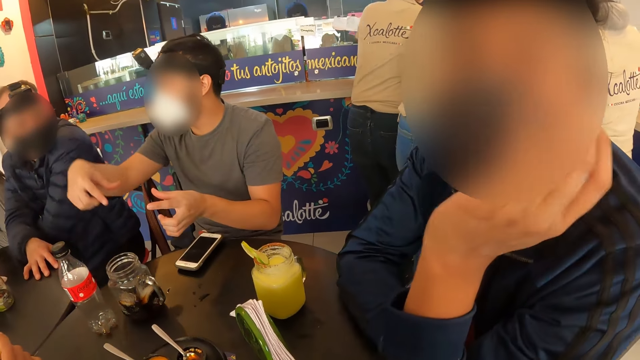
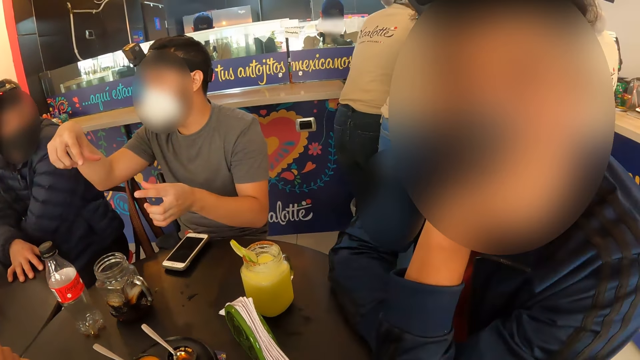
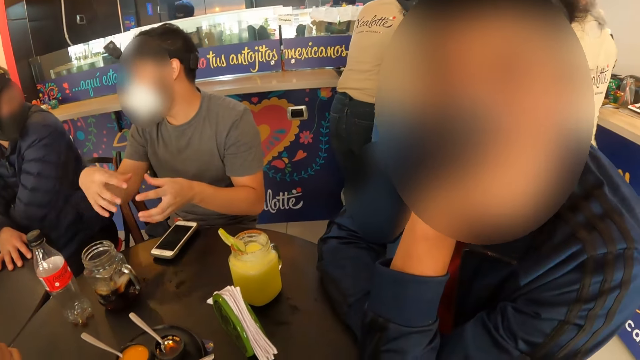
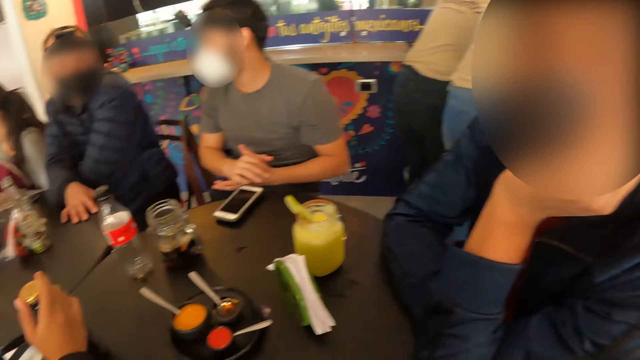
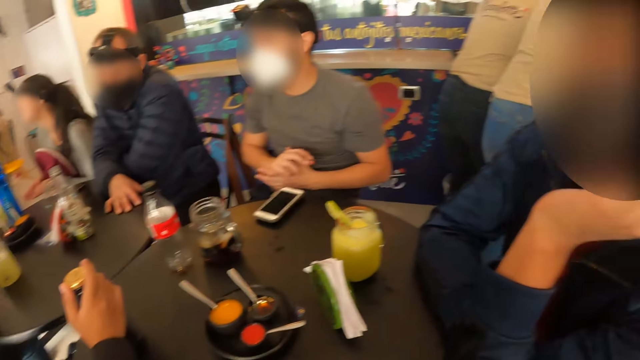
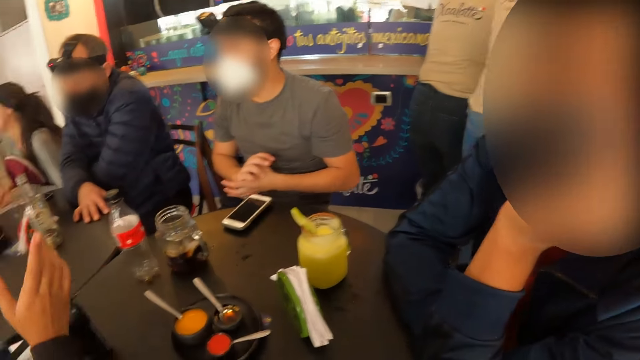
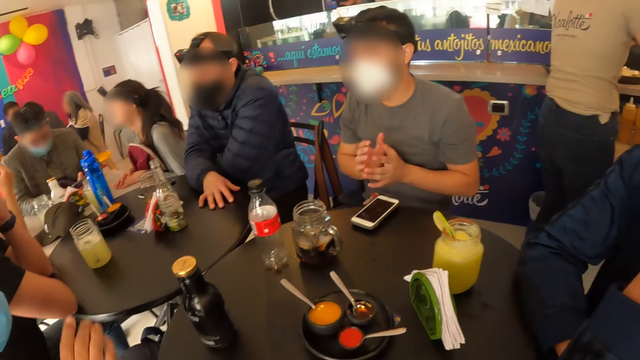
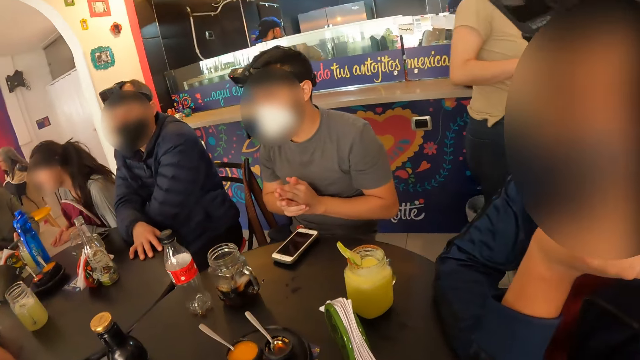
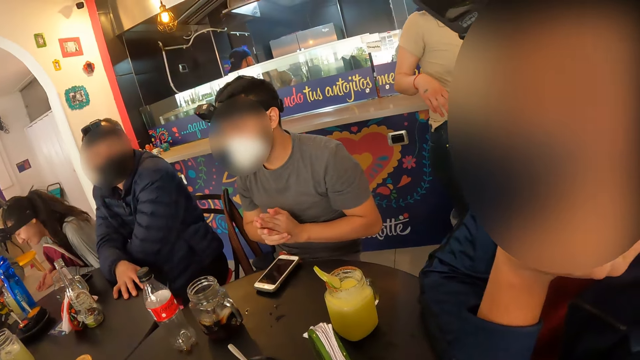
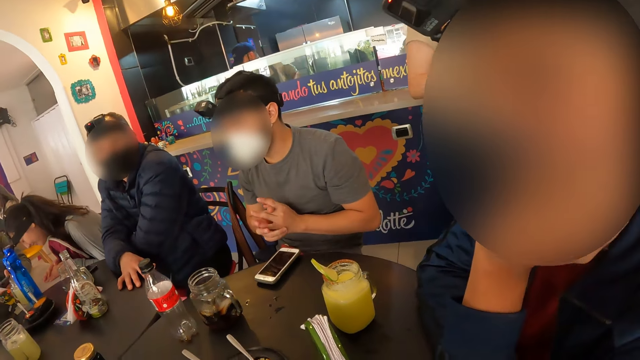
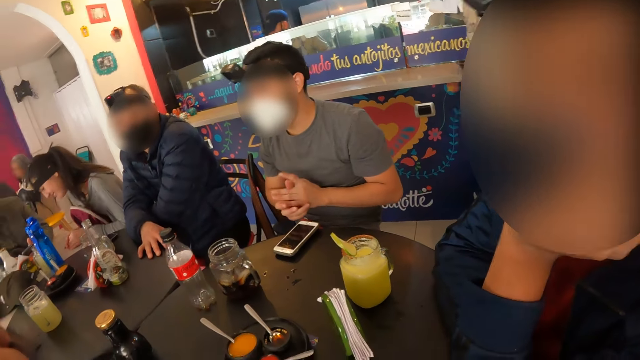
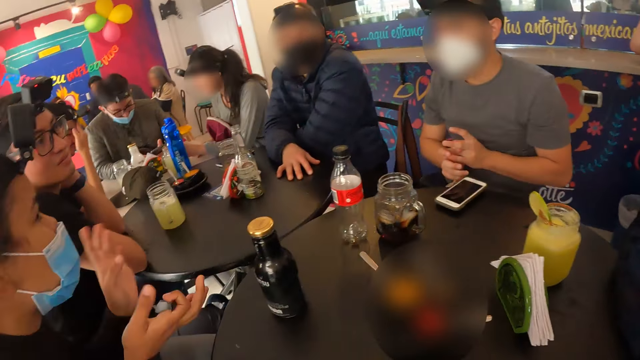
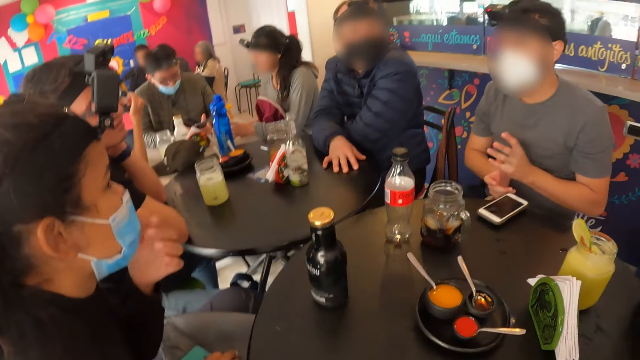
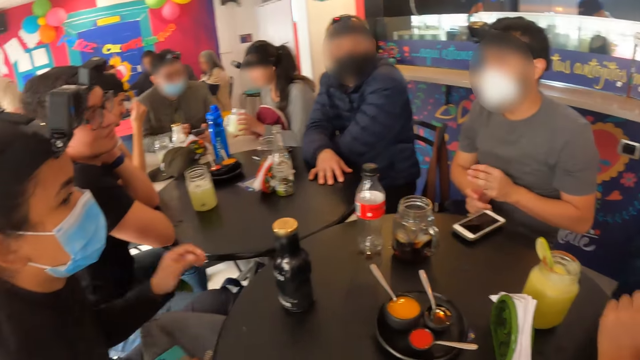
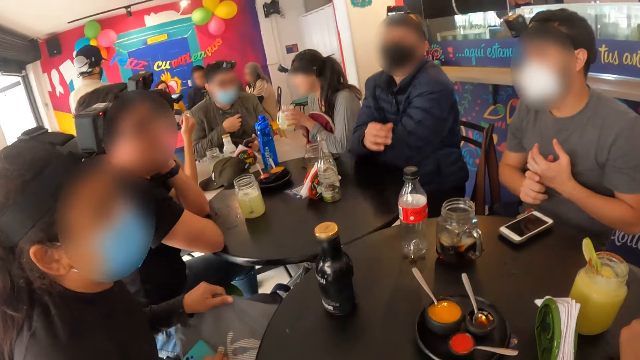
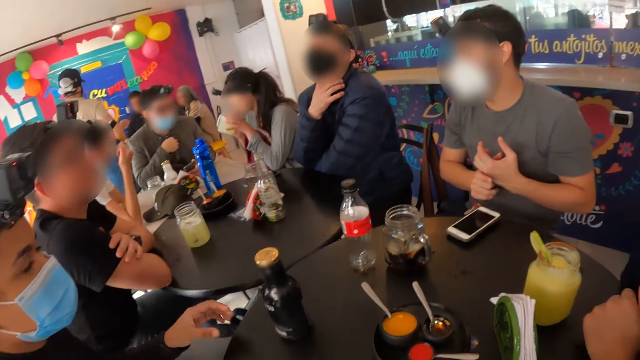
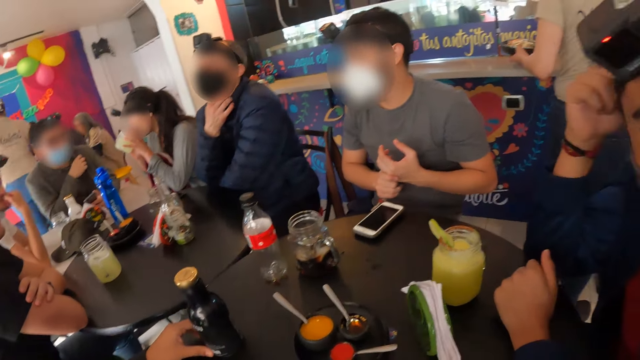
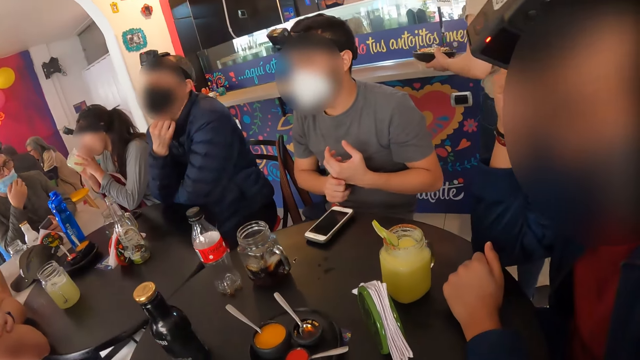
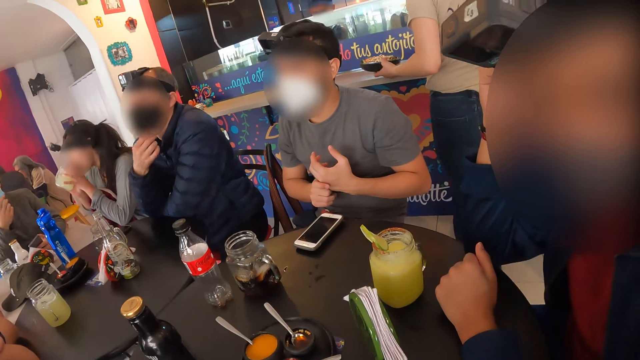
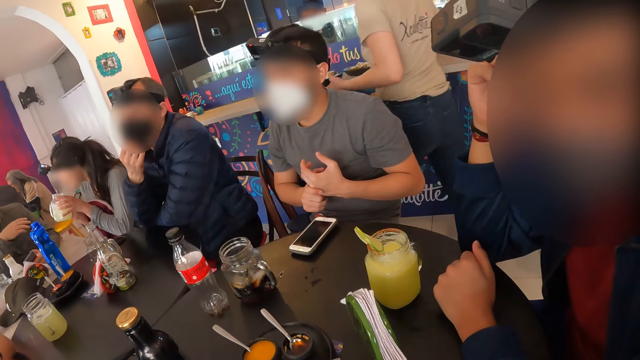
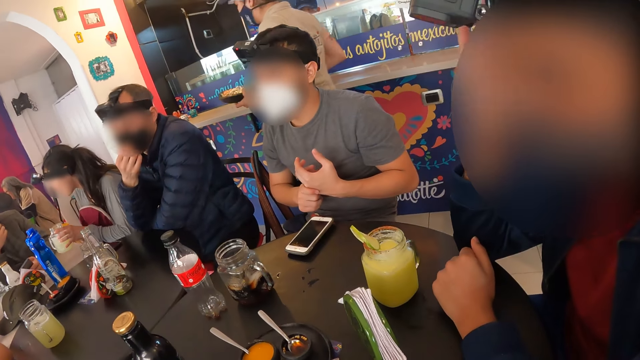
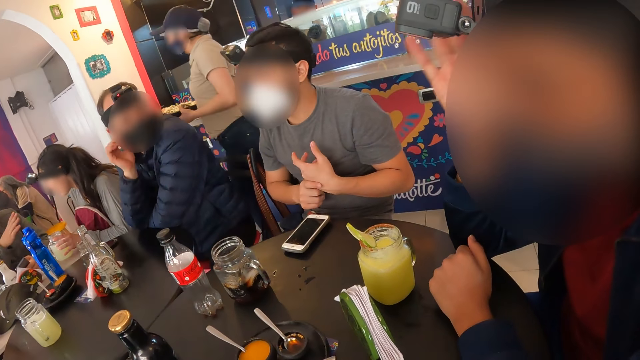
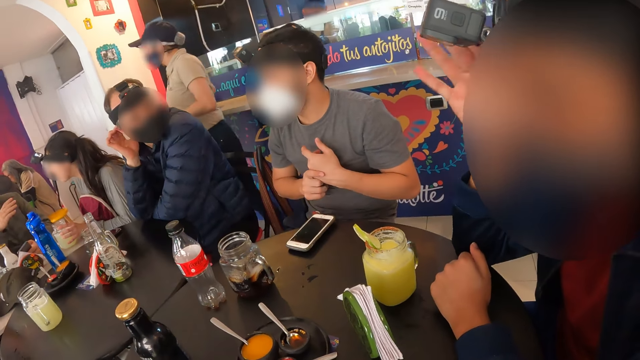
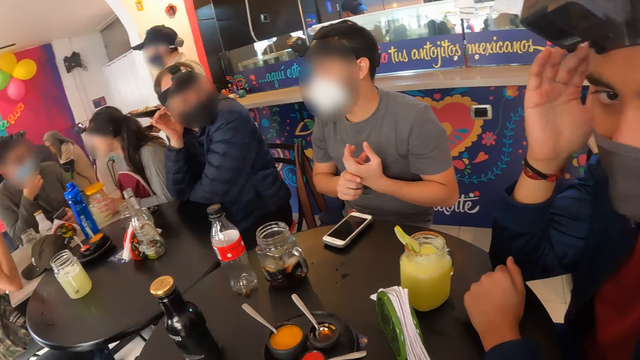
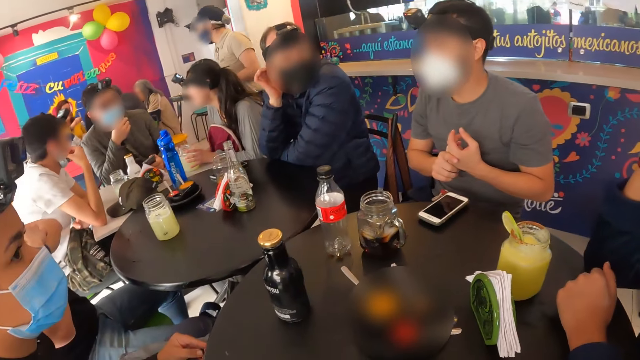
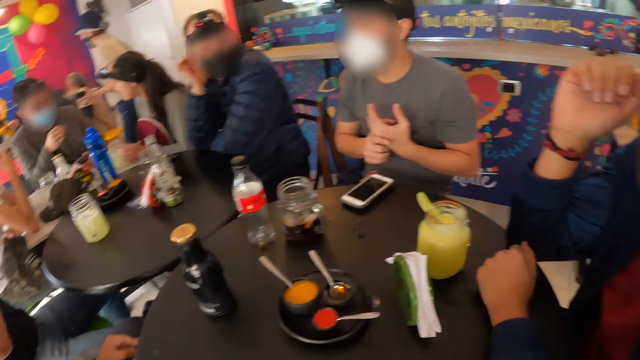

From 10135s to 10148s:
A man places his left hand on his cheeks. A woman makes gestures with her right hand. She makes gestures with both hands. Another woman picks up a cup of juice on the table with her right hand. The camera wearer looks around. The first woman touches the face mask on her face with her left hand, adjusts a bag on her lap with her left hand, and holds a phone in her right hand. Another man touches his neck with his right hand. The other woman drinks from the cup with both hands. The first woman moves the bottle on the table with her left hand. The other man touches the face mask on his face with his right hand. The first man makes gestures with his right hand. The other woman drops the cup of juice on the table with both hands. The other man touches his hair with his right hand.

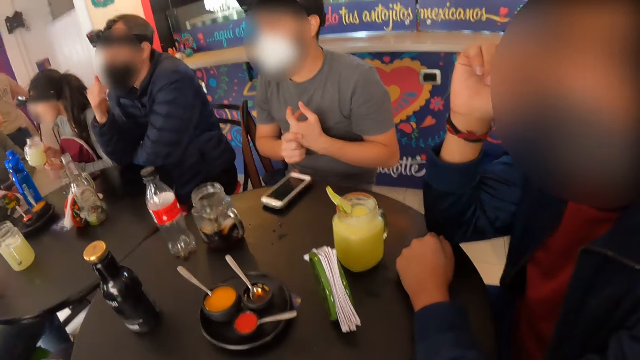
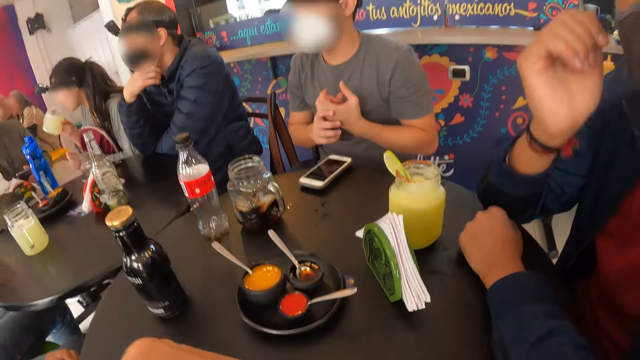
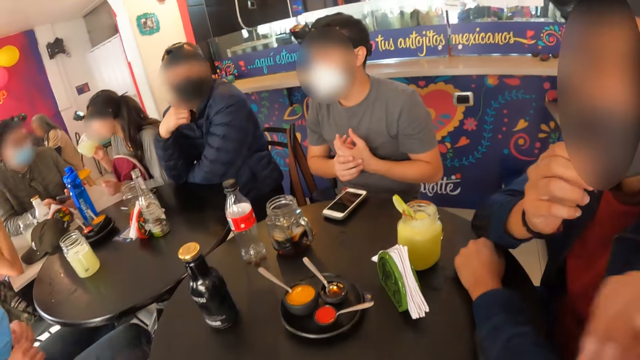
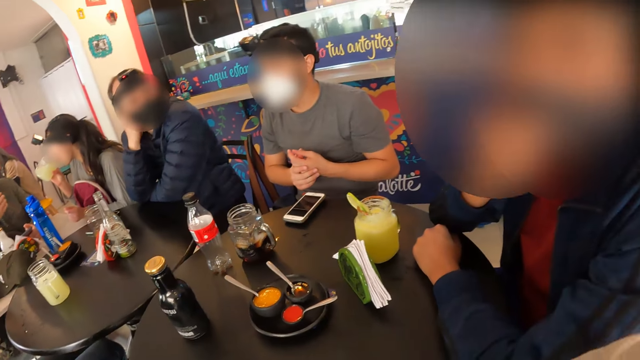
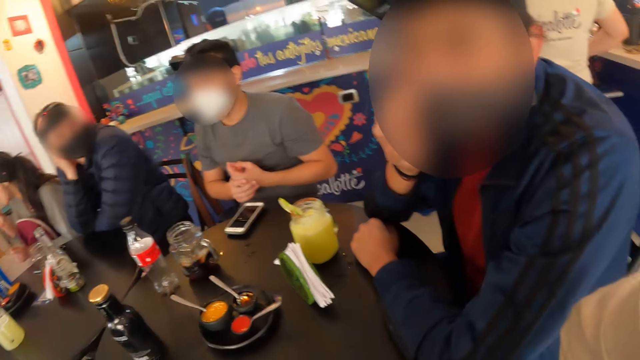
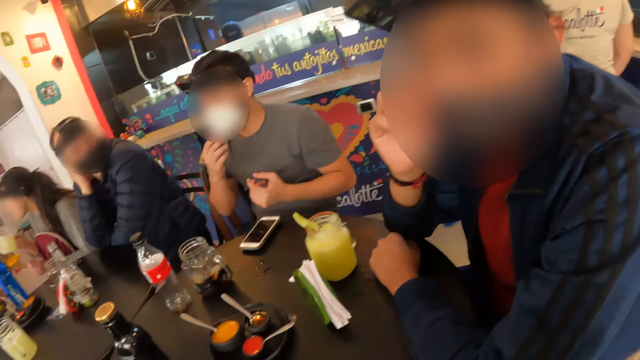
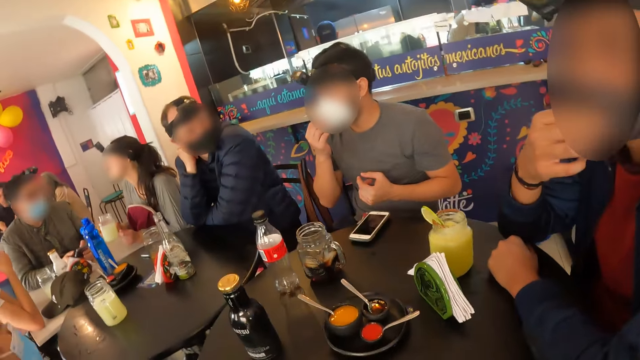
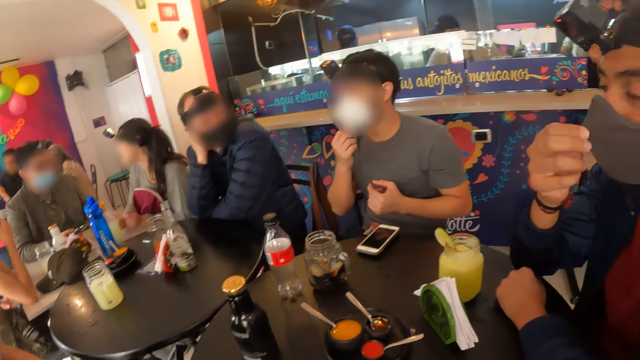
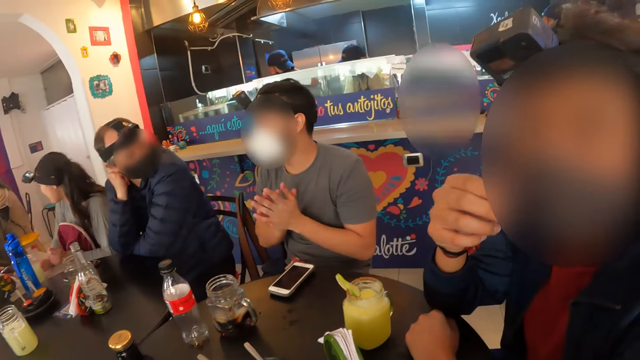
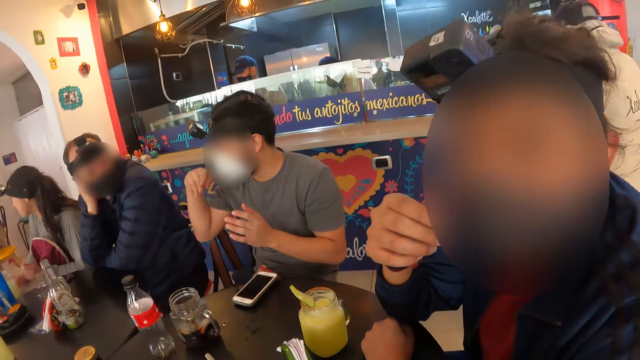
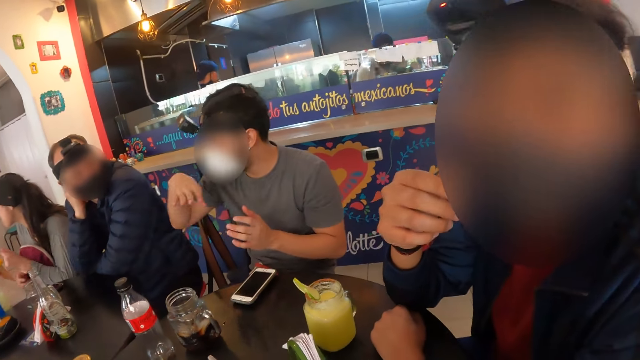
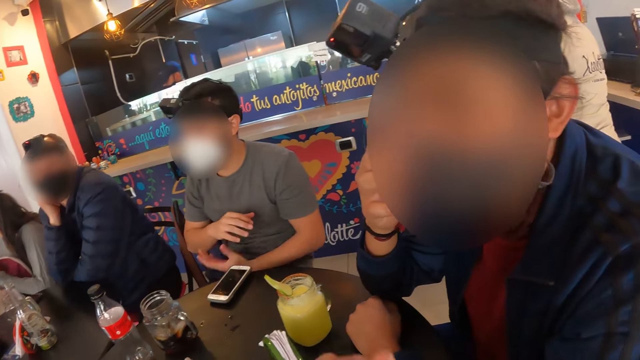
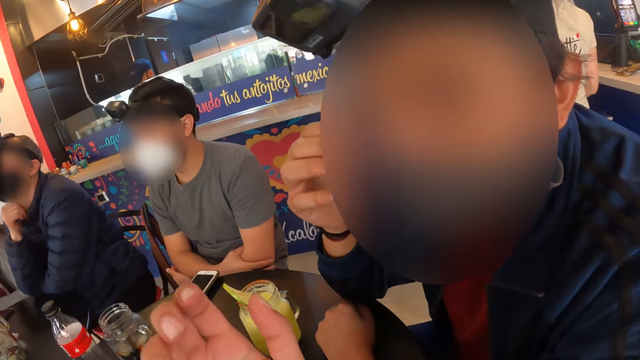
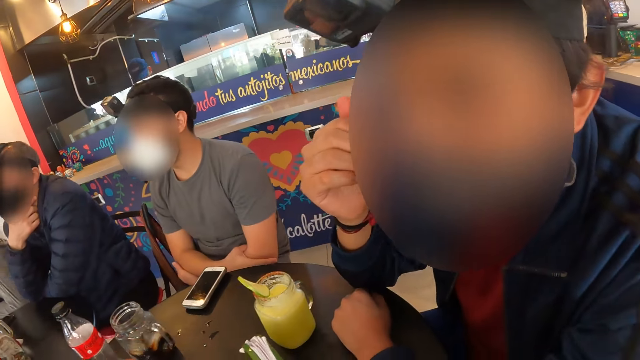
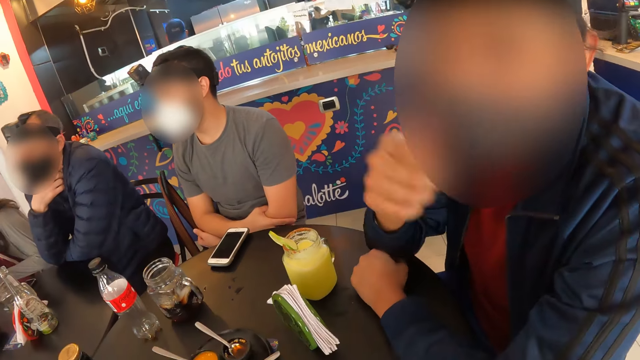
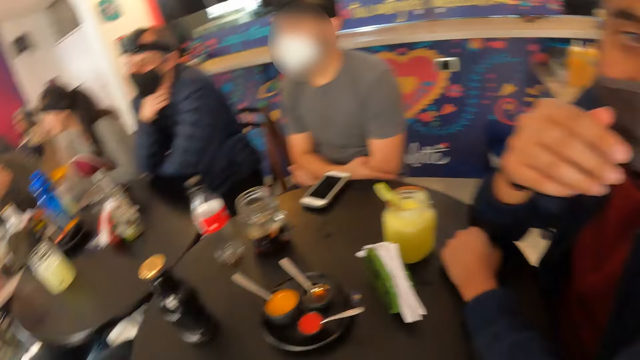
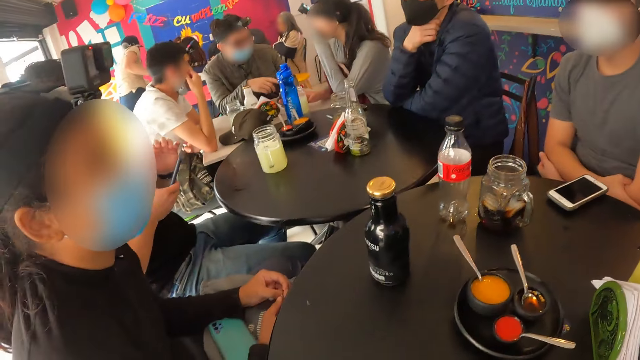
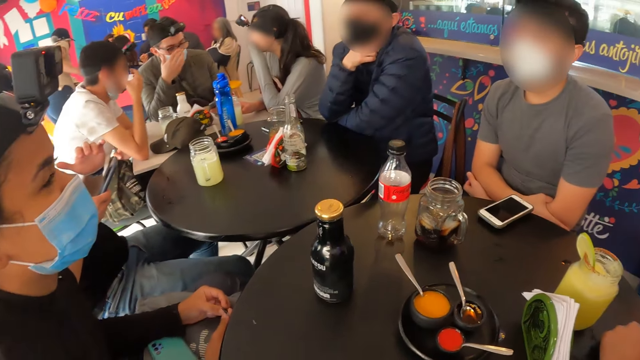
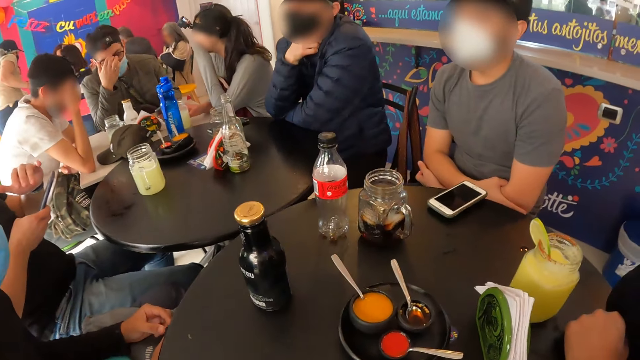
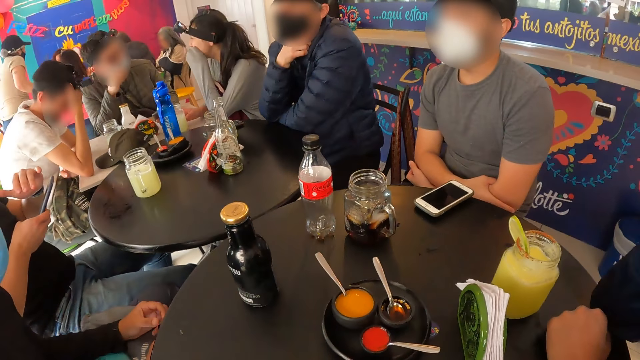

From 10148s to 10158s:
A woman drinks from the cup with her right hand. A man touches the face mask on his face with his right hand. The camera wearer interacts with the man. The woman drops the cup of juice on the table with her right hand. Another man touches a face mask on his face with his left hand, rubs both hands together, and makes gestures with his right hand. The camera wearer interacts with the first man at the table. He makes gestures with his right hand. The first man makes gestures with his right hand. A third man operates the phone with both hands. A fourth man touches his face with his right hand. The woman touches her face with her left hand. A fifth man touches his face with his right hand. The camera wearer looks around.
